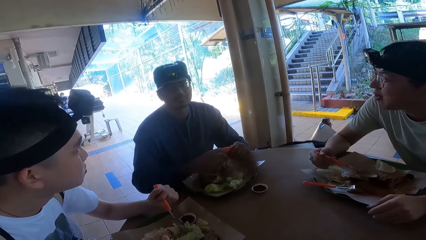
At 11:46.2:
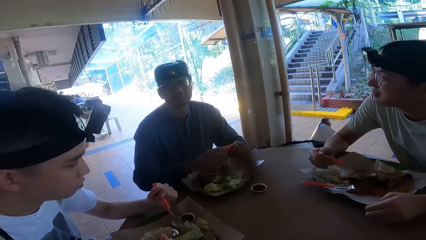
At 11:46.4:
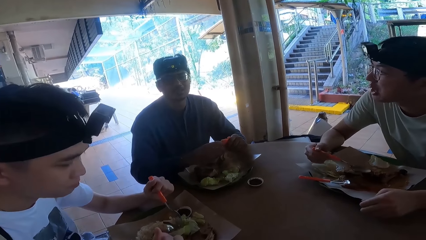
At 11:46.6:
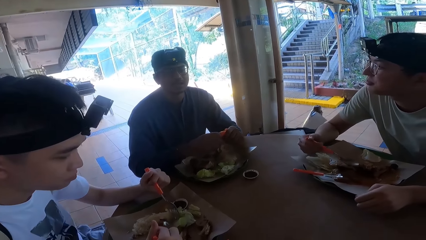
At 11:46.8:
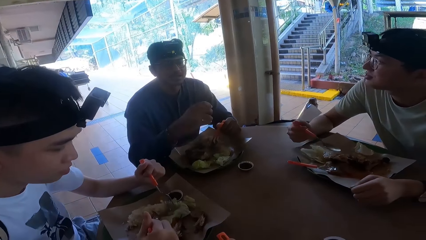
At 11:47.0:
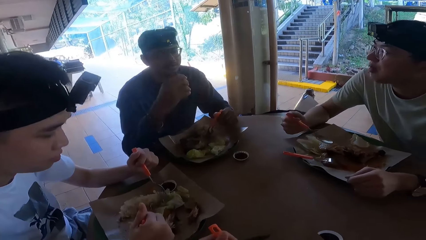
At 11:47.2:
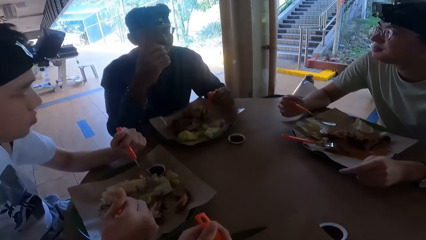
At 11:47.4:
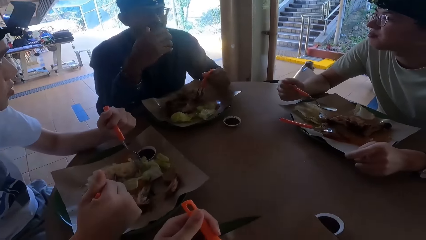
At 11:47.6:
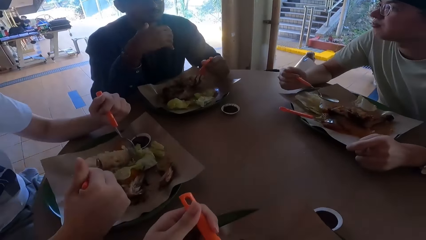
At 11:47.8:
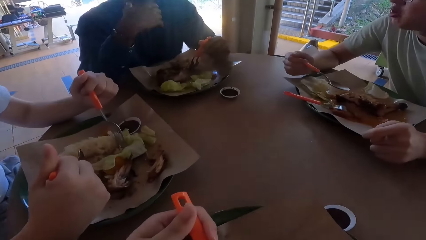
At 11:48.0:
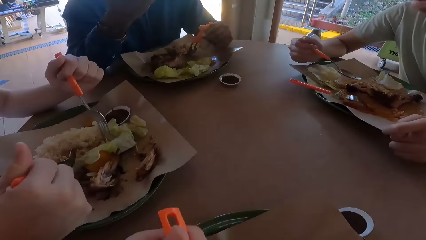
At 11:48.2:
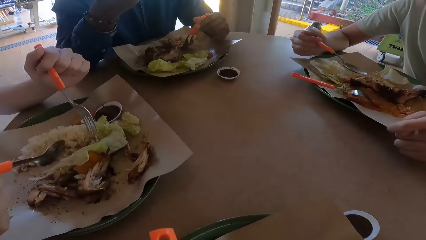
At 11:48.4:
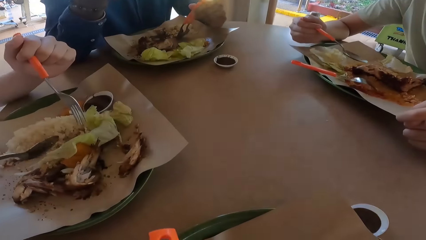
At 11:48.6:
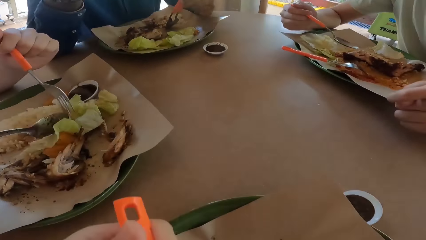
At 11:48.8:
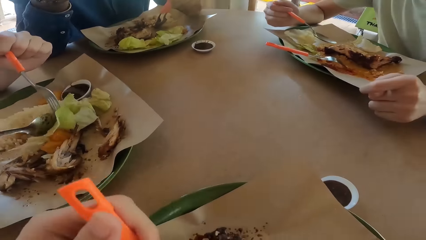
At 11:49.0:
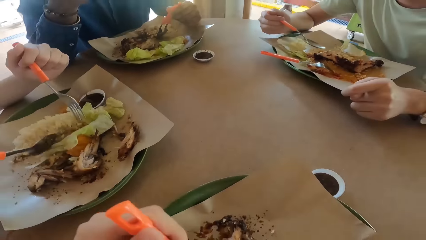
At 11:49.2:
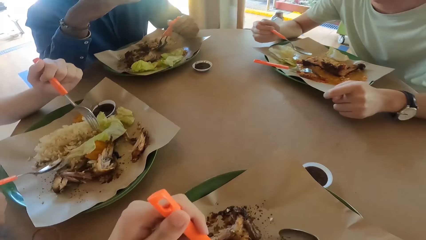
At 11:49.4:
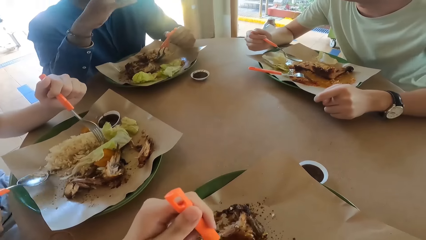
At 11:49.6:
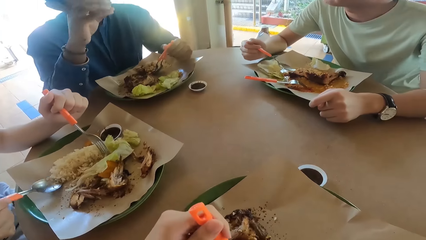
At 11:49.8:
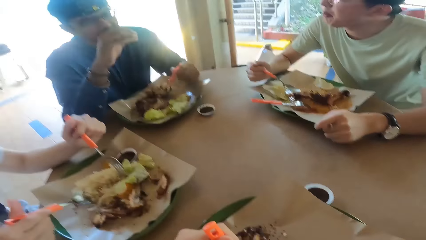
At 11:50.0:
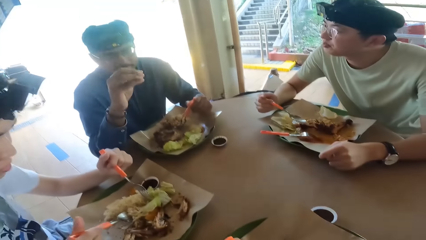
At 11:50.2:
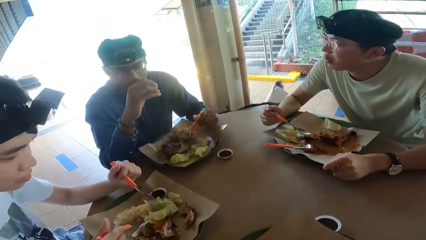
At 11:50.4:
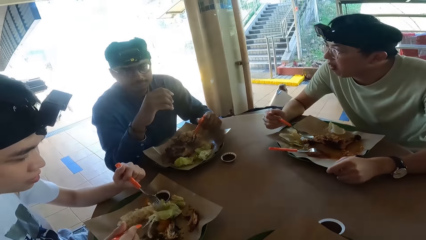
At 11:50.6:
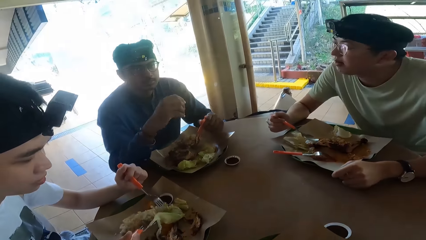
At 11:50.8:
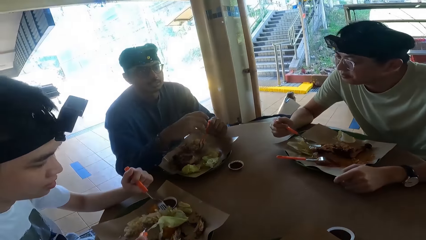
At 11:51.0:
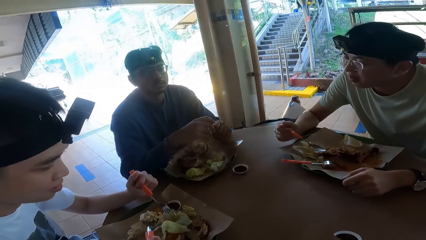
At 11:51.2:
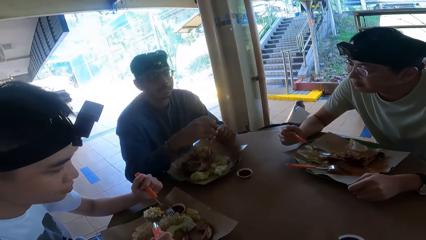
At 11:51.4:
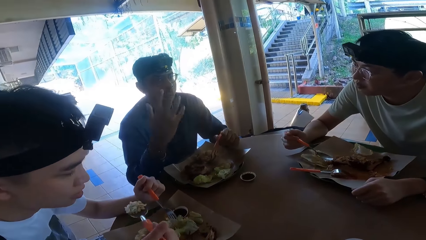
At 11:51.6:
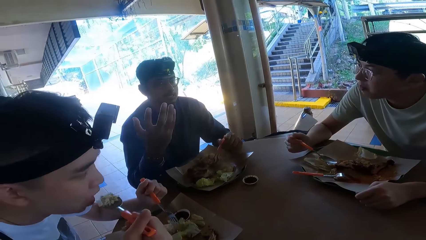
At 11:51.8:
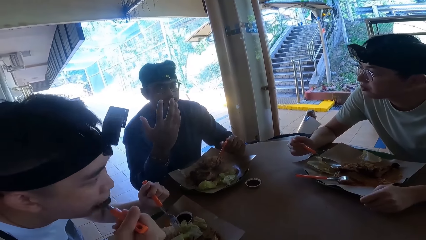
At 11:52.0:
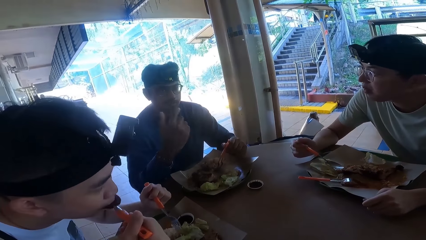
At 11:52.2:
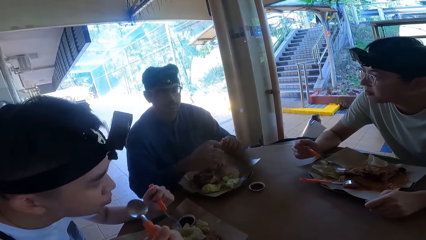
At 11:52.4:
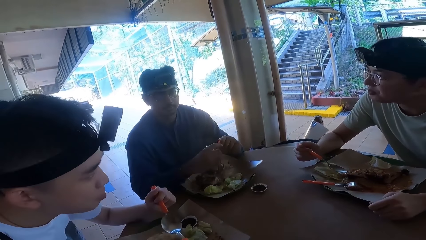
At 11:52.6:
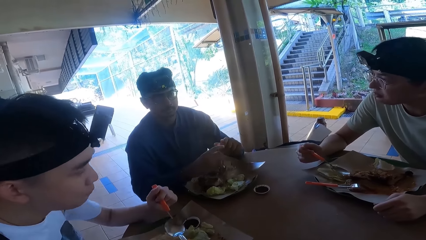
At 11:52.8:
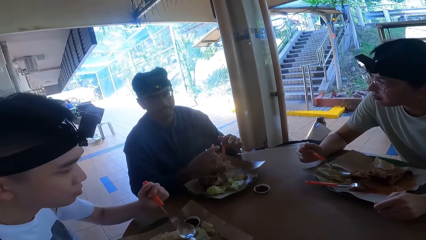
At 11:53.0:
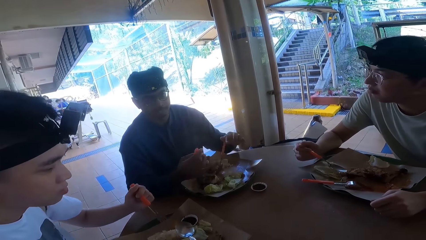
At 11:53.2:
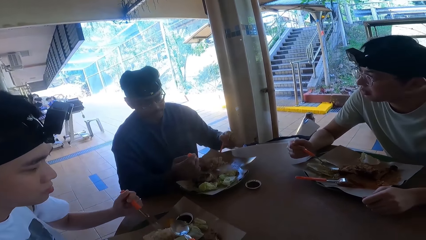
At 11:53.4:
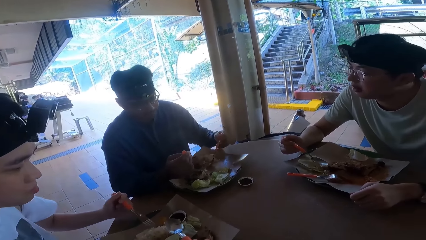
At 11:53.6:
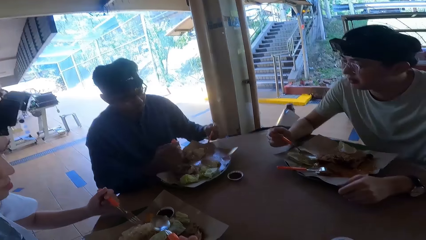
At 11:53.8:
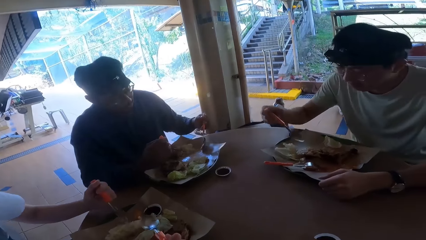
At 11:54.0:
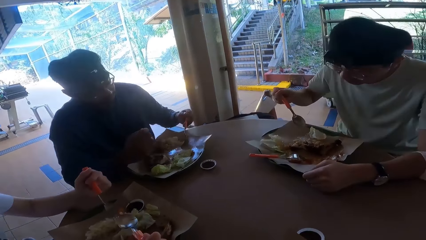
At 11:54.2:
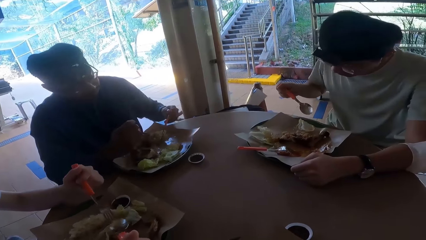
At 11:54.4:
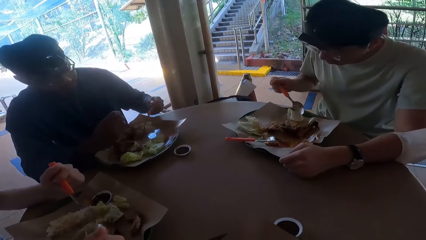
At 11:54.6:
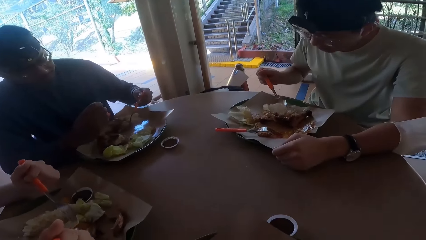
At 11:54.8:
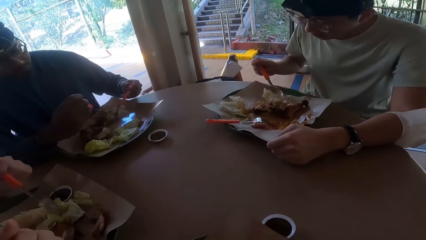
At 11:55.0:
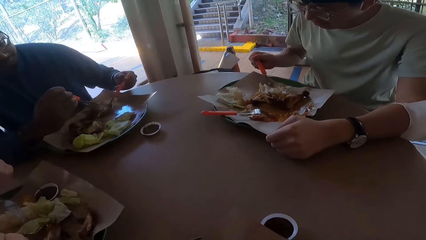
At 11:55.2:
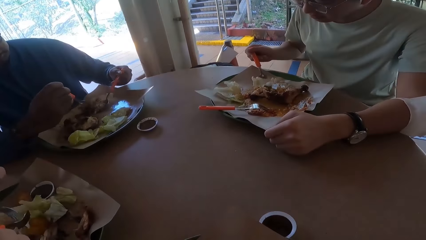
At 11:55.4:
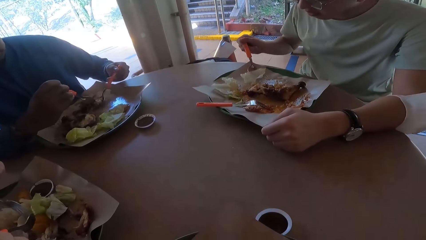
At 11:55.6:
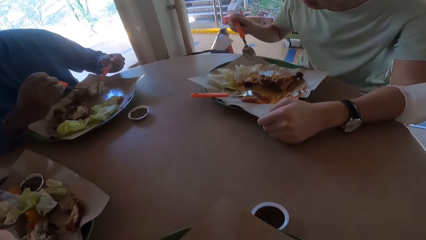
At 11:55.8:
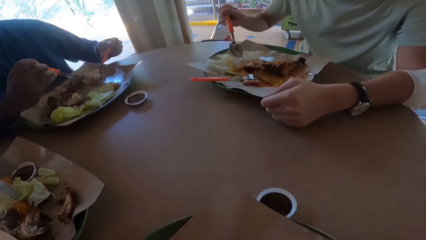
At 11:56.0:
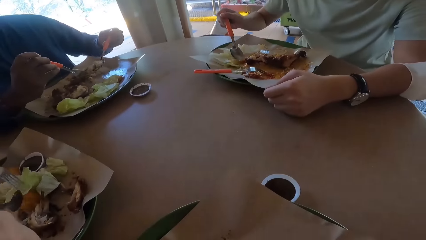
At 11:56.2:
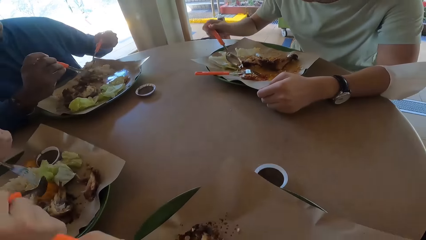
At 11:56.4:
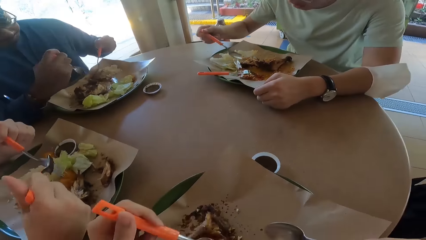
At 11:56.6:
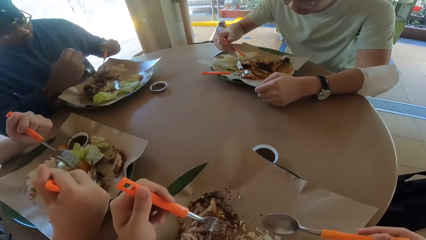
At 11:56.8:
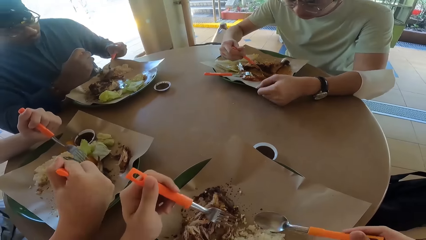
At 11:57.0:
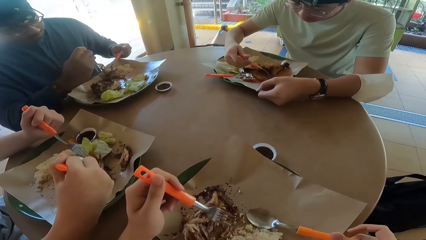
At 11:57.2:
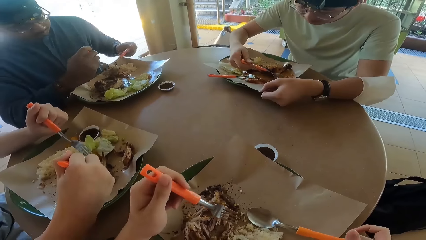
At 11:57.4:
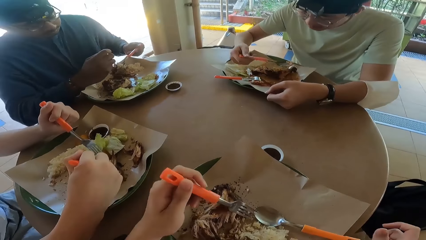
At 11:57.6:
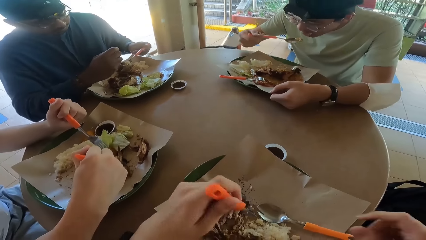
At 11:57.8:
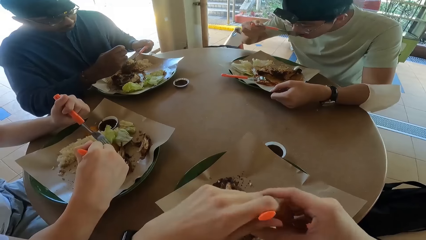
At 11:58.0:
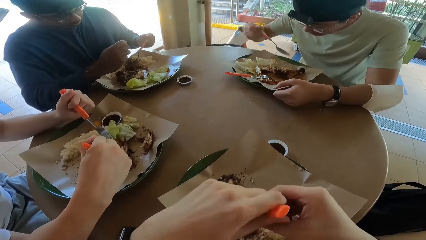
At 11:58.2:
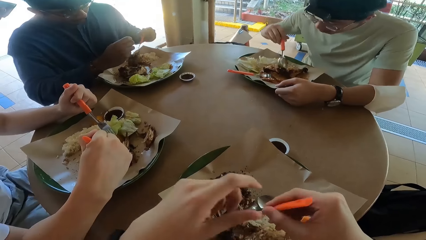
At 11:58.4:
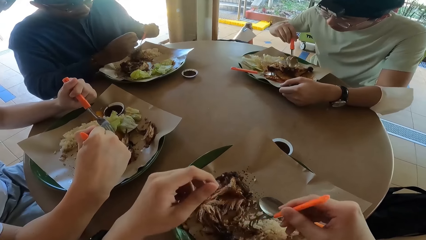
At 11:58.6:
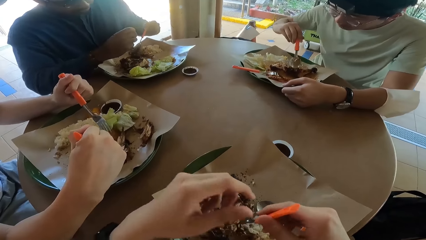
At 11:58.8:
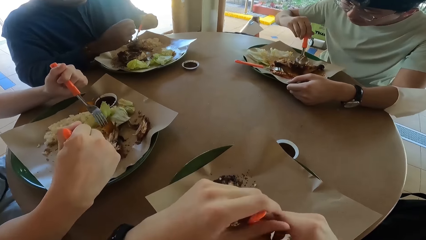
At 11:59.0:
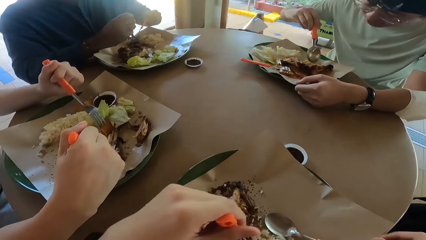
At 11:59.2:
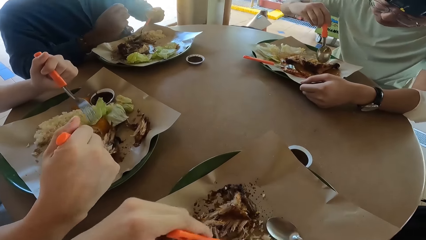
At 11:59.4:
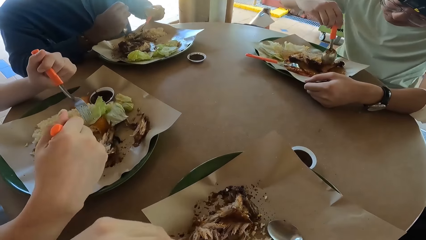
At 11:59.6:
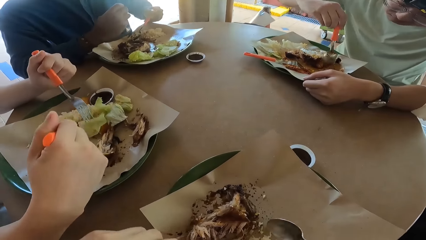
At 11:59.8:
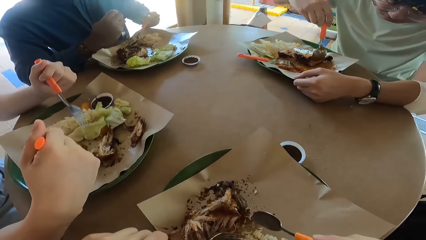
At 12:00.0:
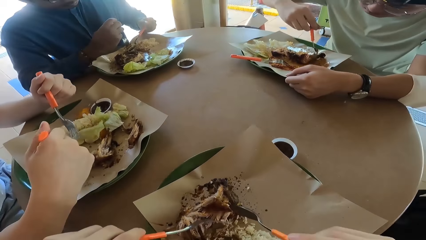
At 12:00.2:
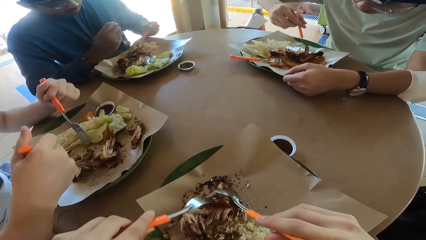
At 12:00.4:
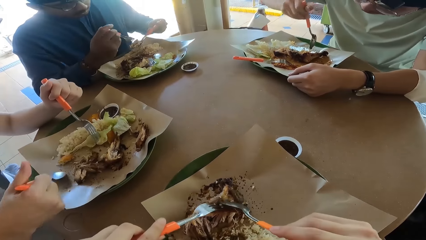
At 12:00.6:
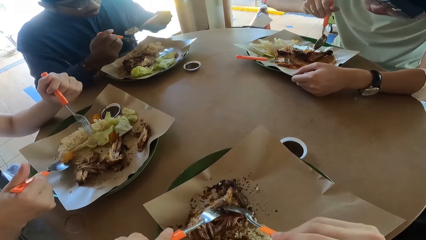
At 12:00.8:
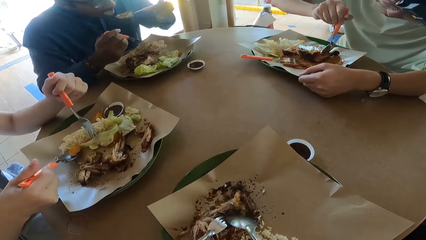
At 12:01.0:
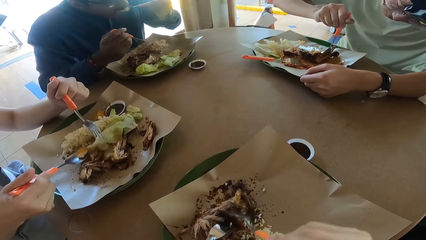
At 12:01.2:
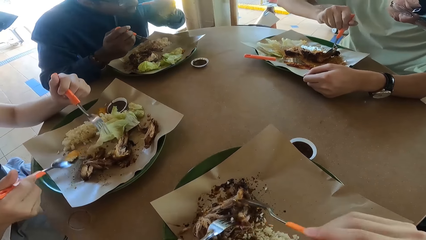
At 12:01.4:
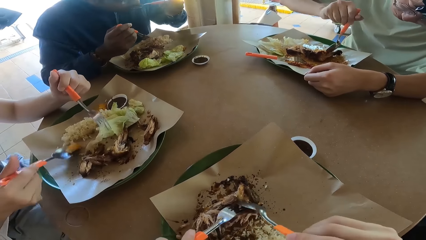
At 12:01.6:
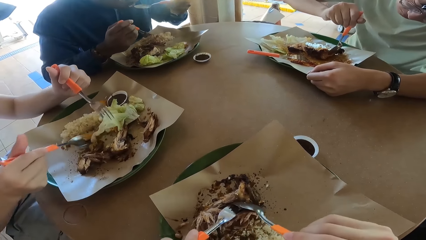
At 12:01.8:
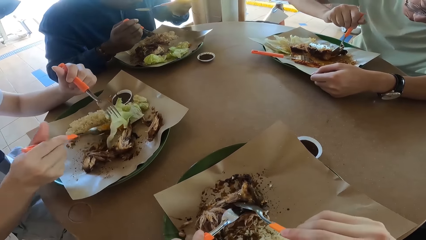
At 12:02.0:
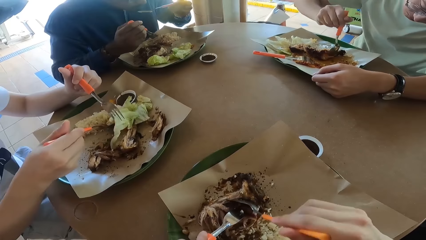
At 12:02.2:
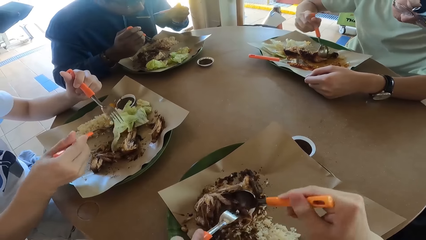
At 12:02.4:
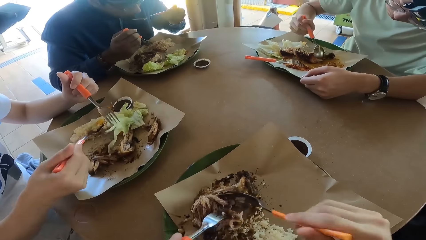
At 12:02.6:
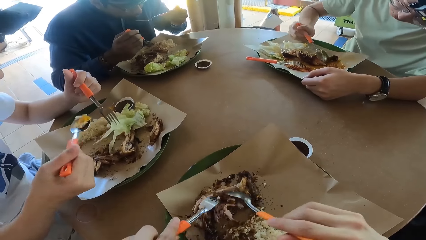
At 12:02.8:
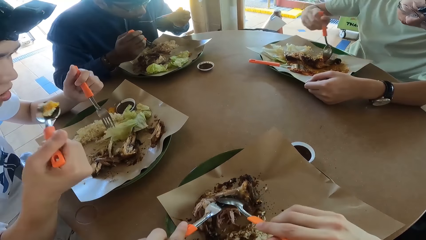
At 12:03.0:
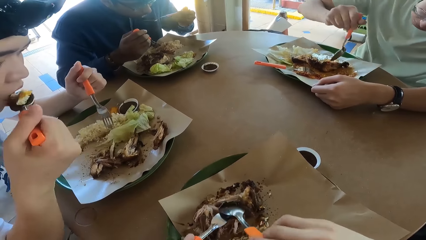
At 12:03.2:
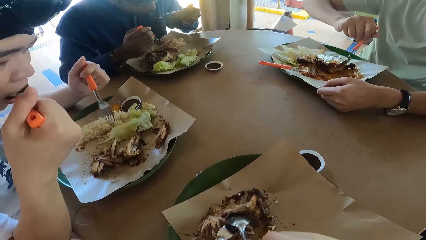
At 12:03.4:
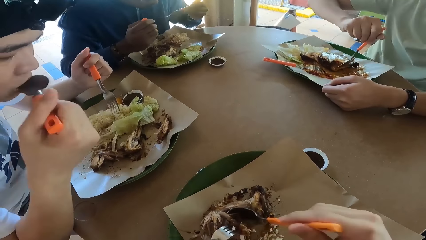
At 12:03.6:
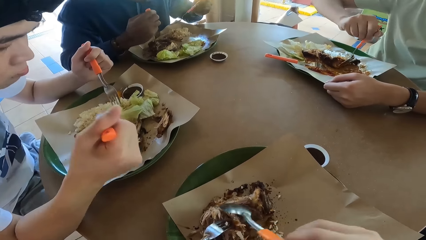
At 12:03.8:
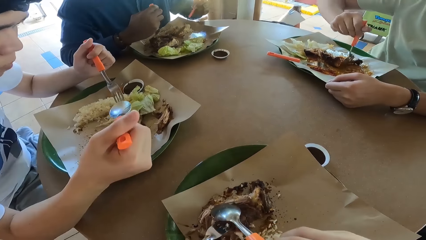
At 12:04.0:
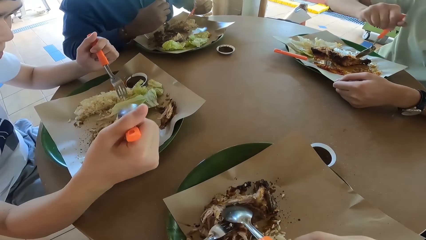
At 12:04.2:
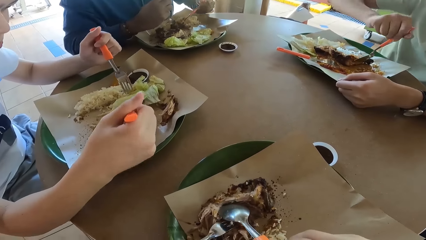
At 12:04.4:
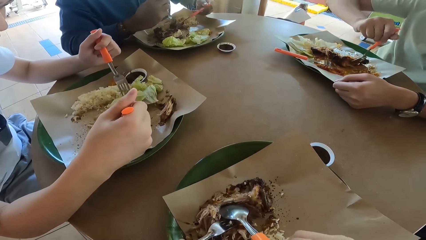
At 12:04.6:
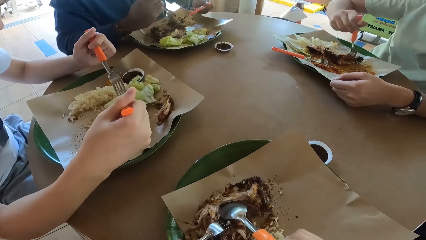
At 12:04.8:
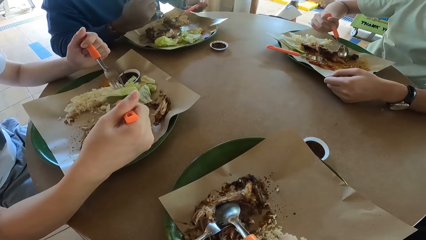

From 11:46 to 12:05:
A person takes food with a spoon. Another person takes food with a spoon. The camera wearer exchanges a fork on the other hand. The first person takes food with a spoon.
